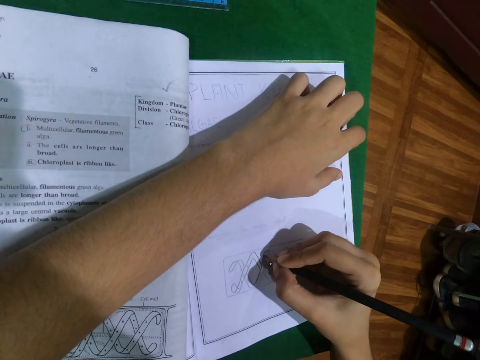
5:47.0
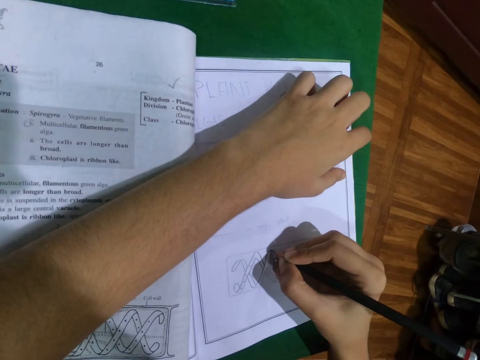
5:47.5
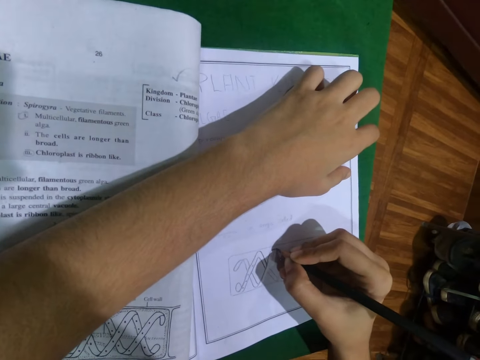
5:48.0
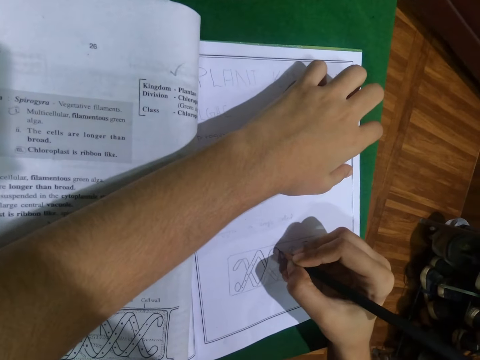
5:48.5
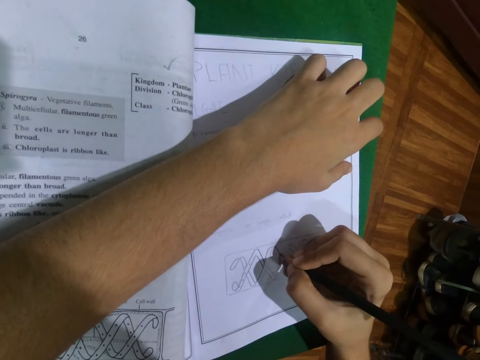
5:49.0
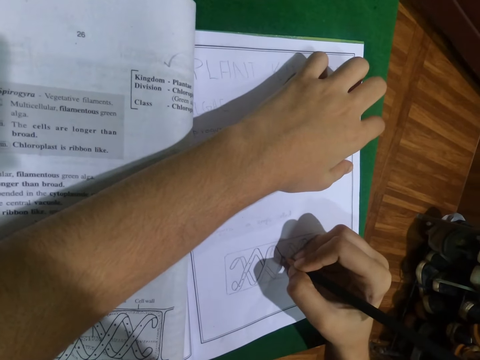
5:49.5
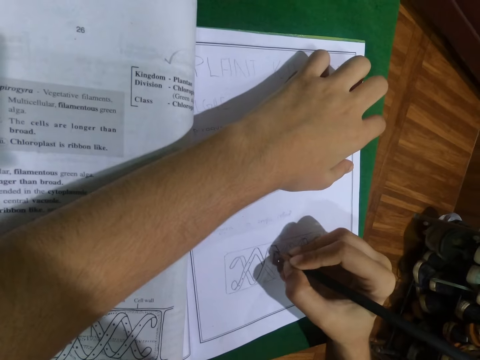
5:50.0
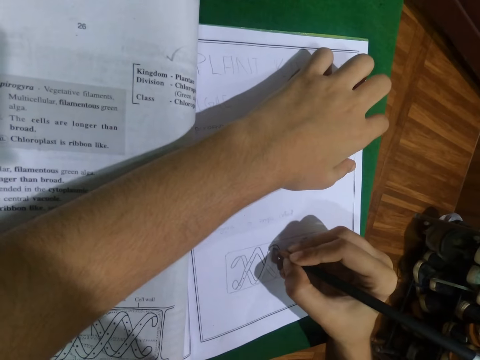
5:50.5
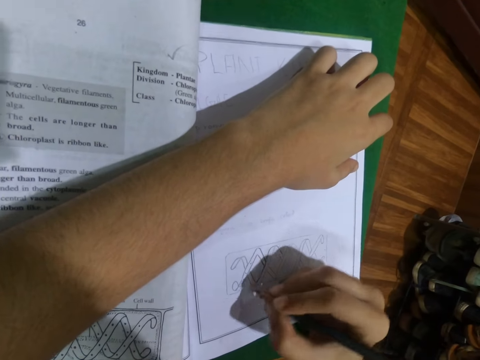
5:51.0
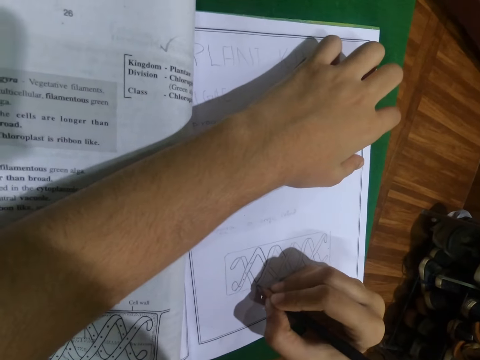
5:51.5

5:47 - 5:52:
The camera wearer draws on the book.

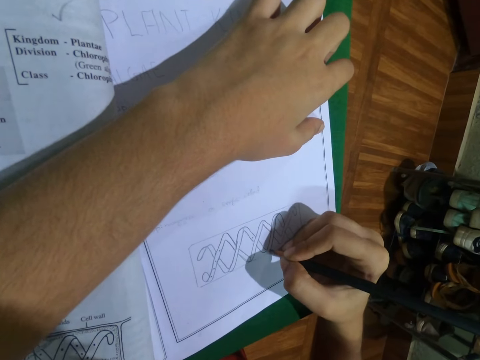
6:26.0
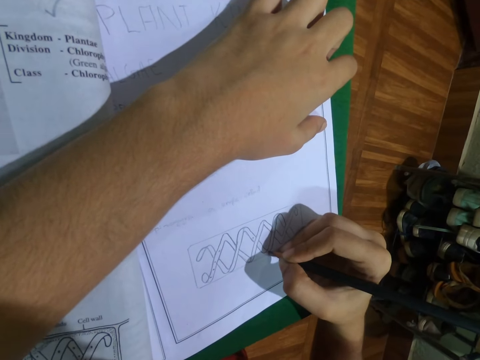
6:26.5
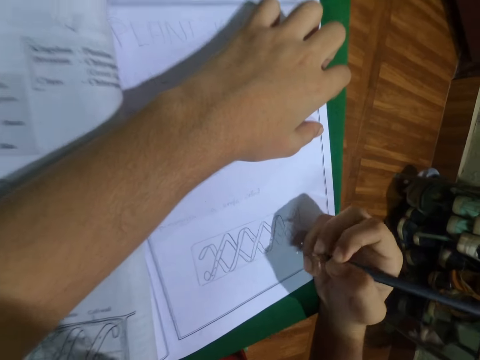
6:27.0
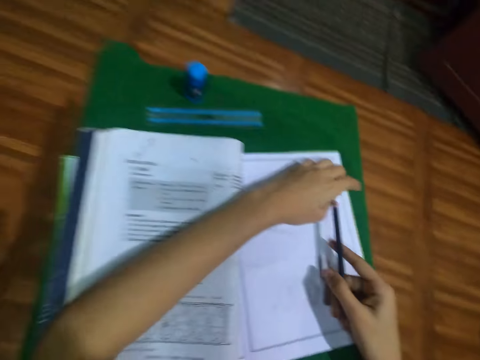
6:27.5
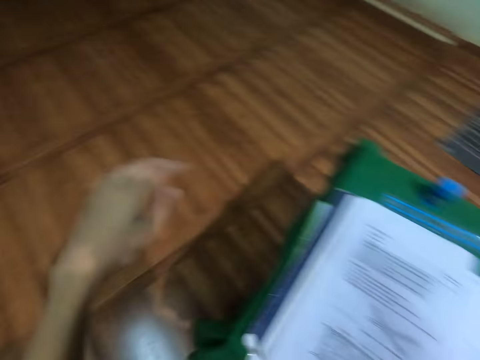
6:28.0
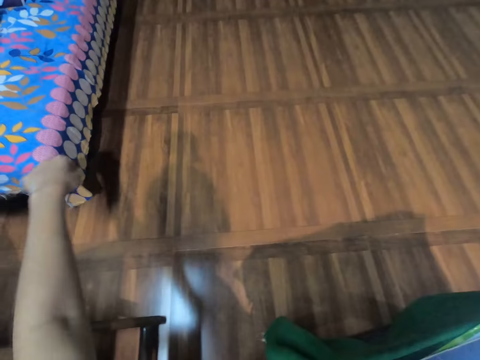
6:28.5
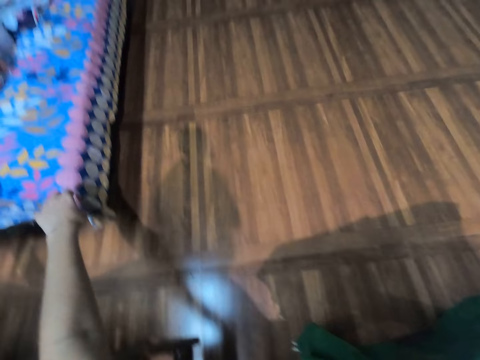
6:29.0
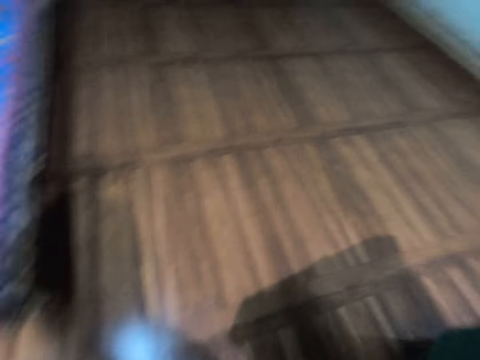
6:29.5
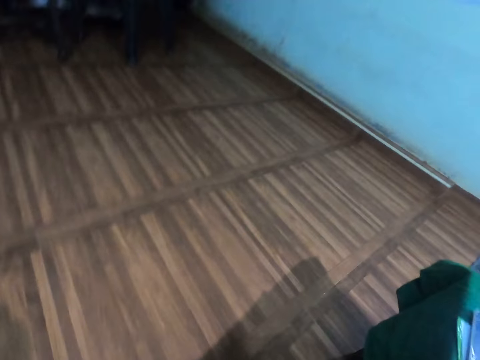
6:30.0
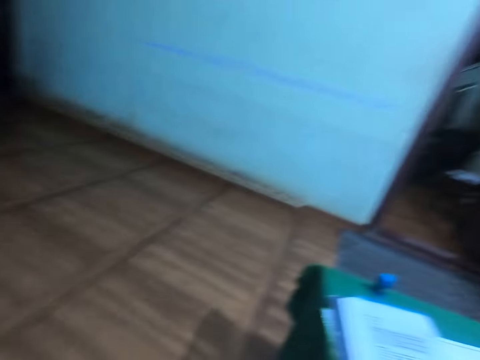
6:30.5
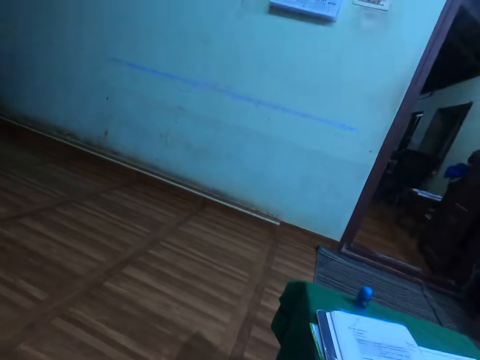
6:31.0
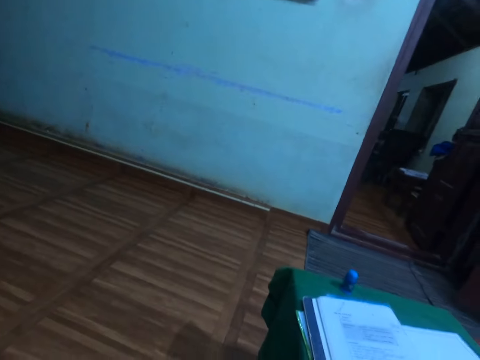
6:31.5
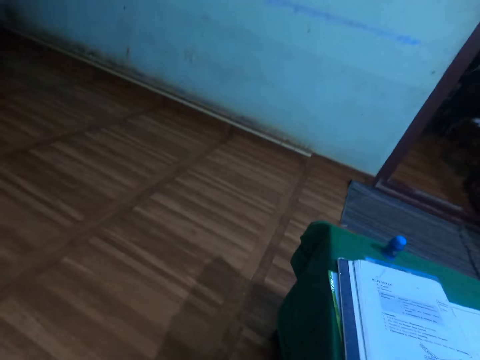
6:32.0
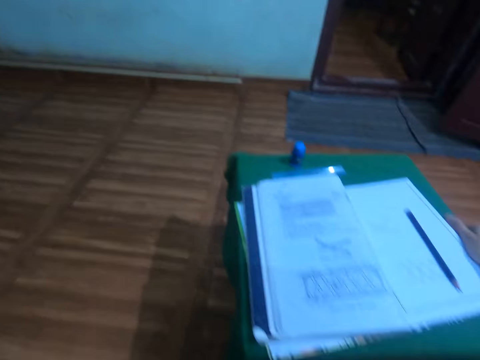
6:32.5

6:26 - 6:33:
The camera wearer places the pencil on the table with her right hand. She stretches her left hand towards a bed in the apartment.

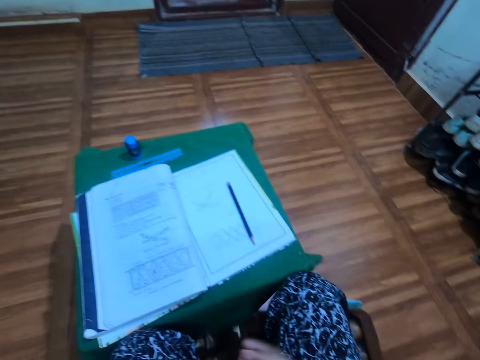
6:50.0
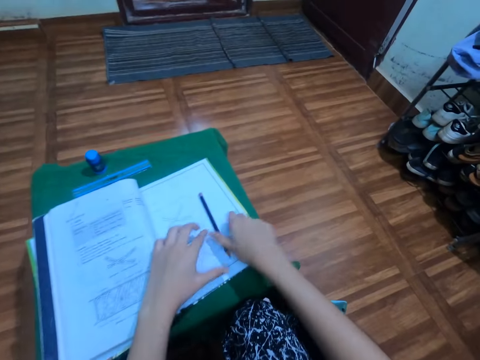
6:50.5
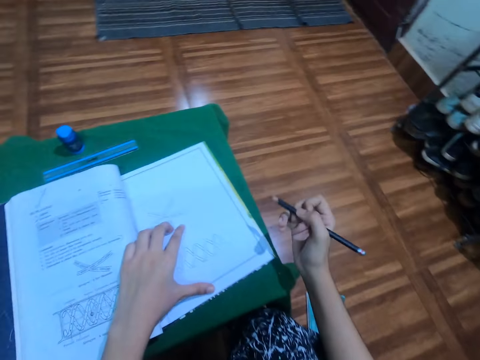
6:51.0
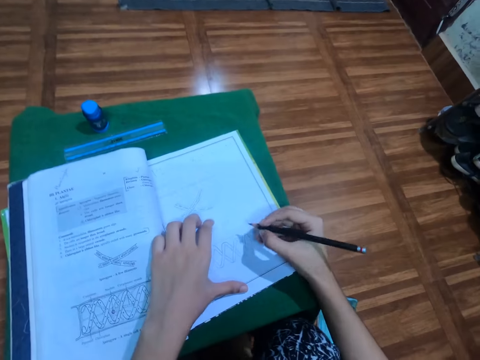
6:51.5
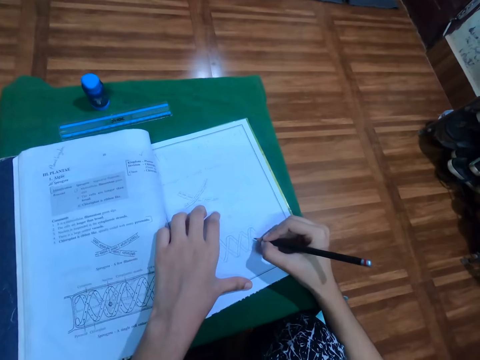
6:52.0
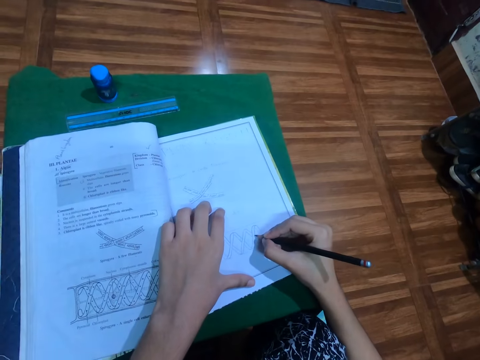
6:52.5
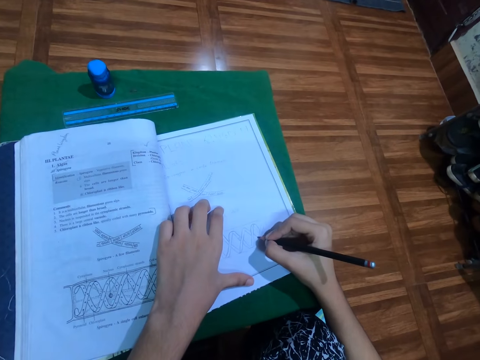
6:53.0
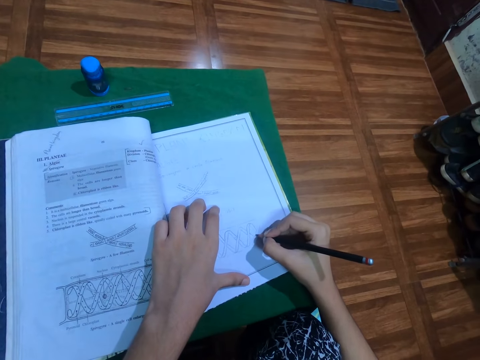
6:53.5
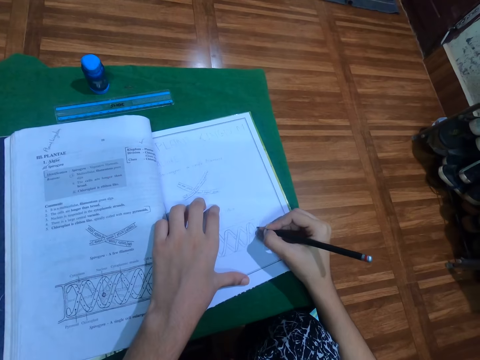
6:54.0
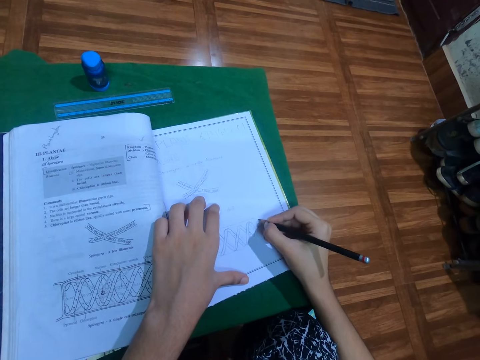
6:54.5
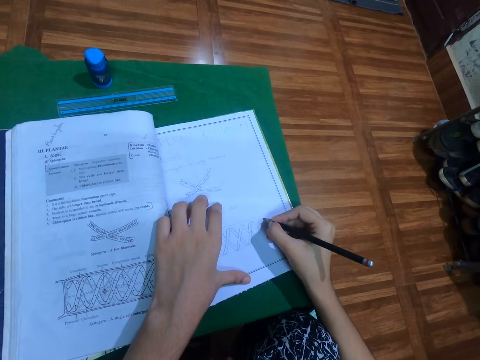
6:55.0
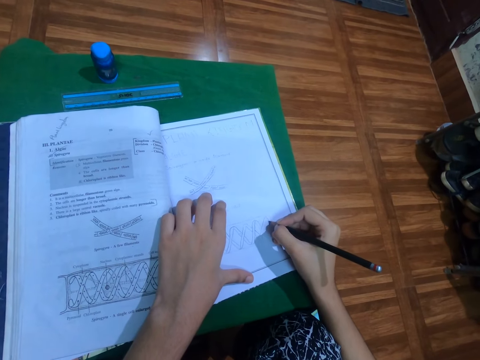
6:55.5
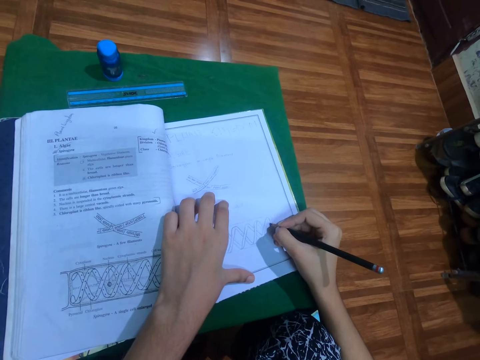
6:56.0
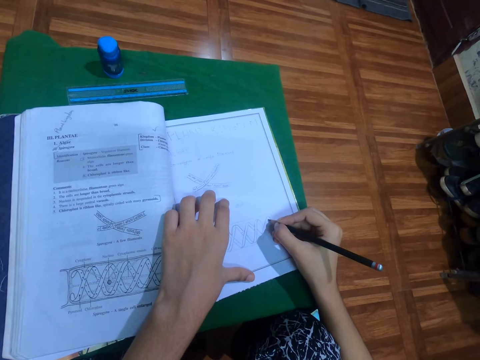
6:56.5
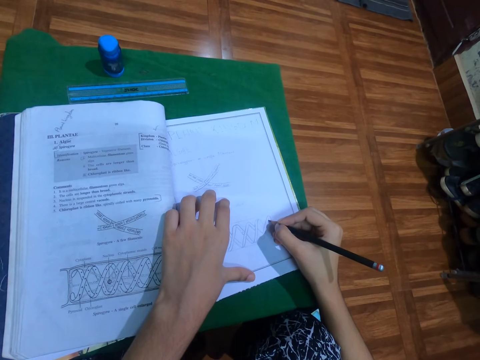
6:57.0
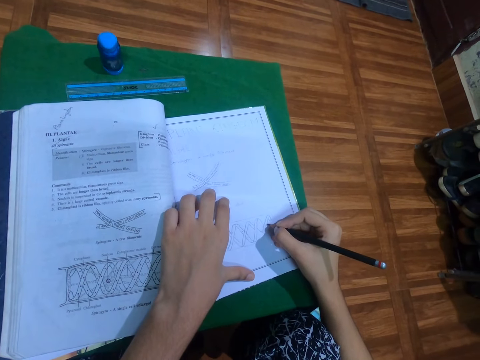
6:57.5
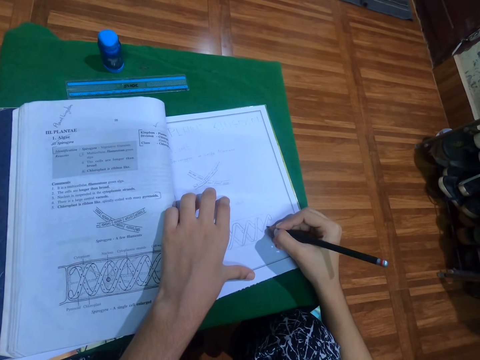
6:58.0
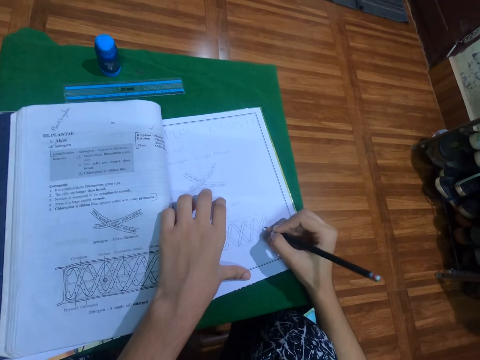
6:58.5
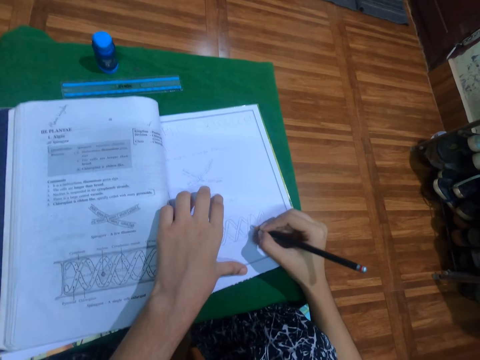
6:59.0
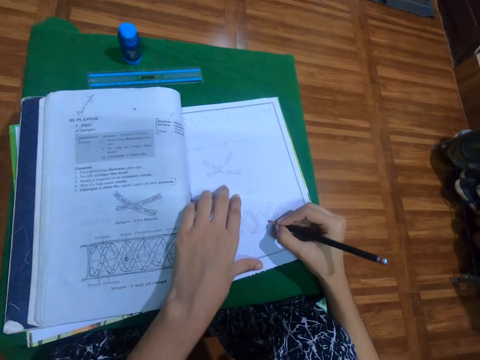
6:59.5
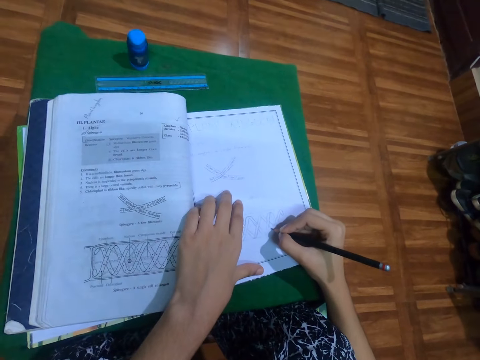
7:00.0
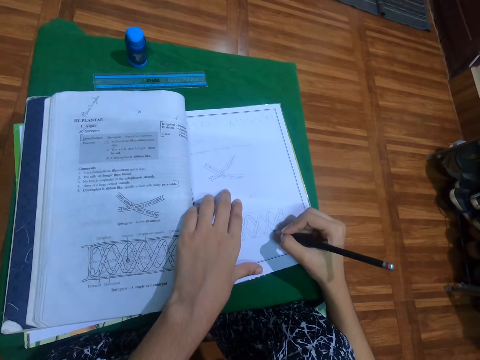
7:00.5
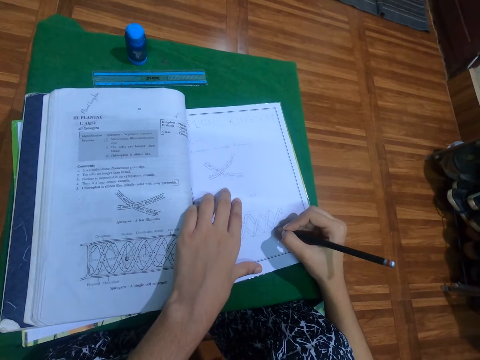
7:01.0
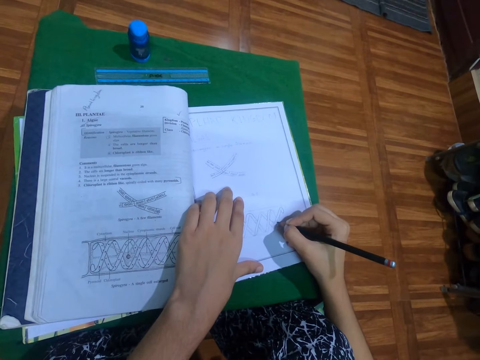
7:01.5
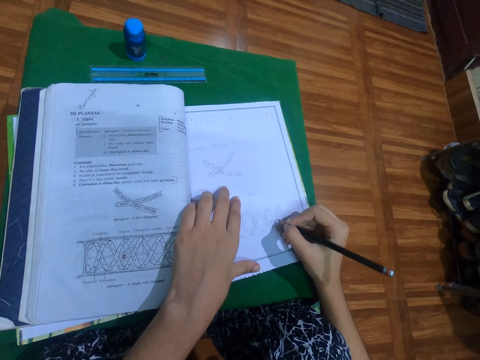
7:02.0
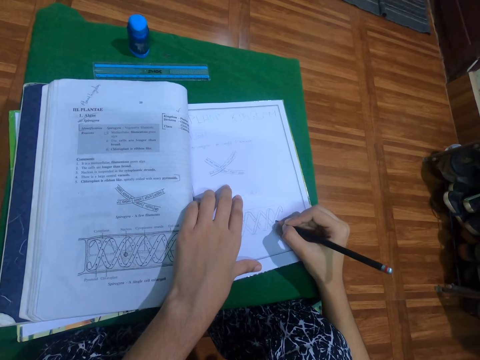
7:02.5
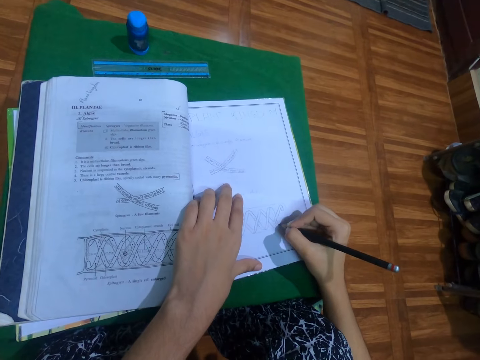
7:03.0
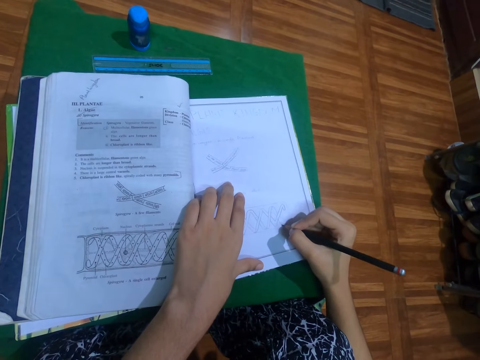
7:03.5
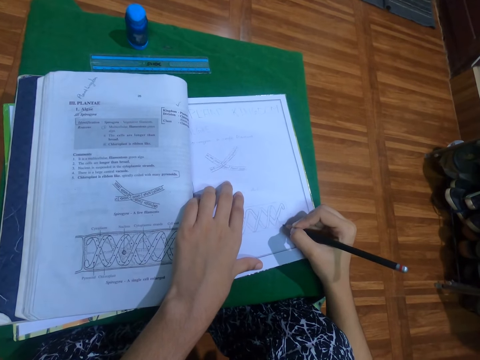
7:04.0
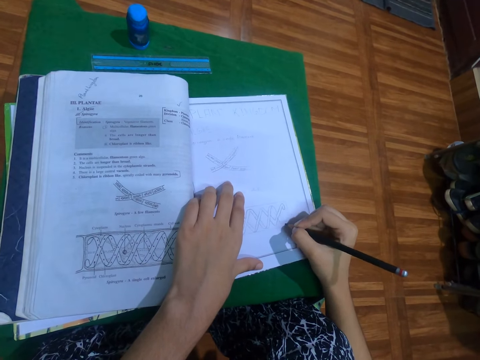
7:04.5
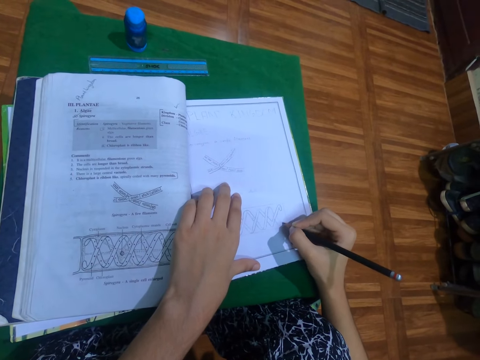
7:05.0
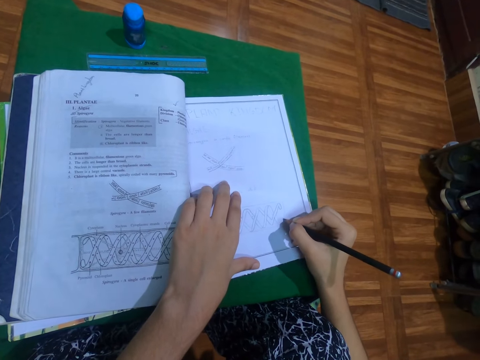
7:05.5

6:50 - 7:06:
The camera wearer picks the pencil from the top of the book with her right hand. She places her left hand on the book on the table. She draws in the book with the pencil in her right hand.
